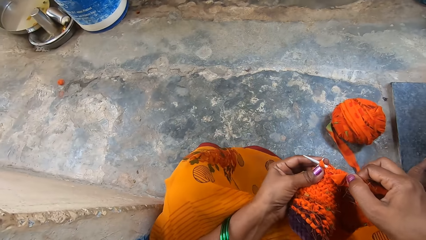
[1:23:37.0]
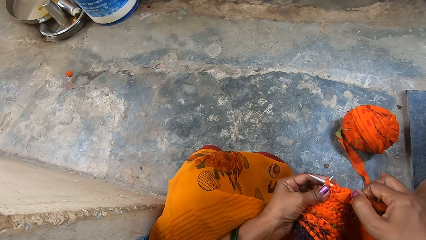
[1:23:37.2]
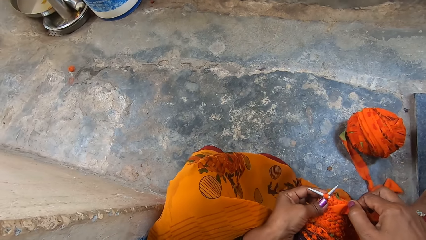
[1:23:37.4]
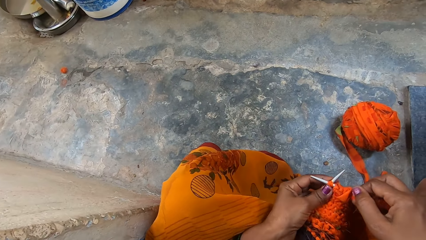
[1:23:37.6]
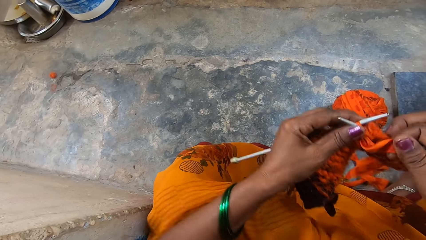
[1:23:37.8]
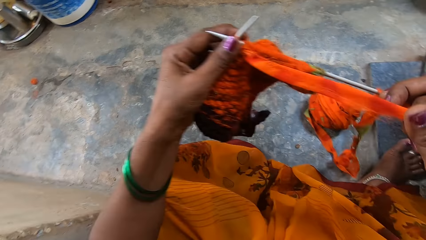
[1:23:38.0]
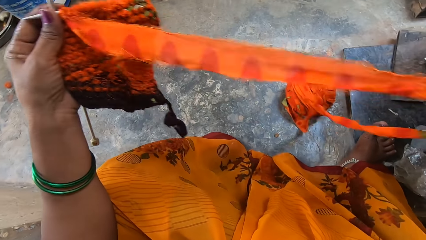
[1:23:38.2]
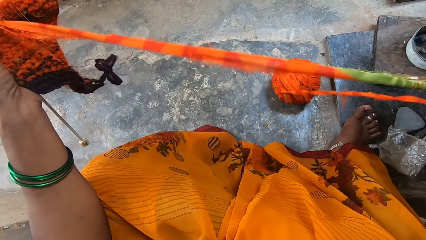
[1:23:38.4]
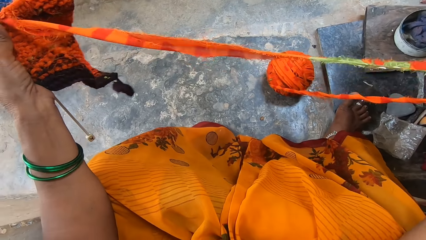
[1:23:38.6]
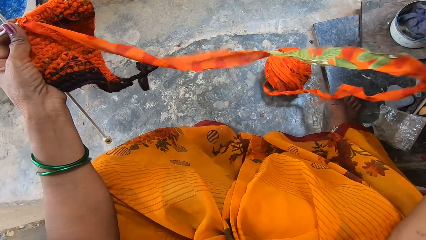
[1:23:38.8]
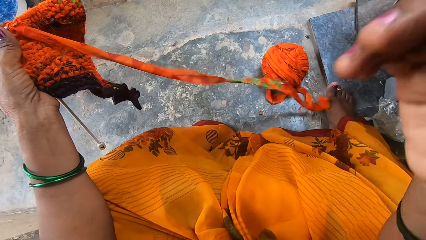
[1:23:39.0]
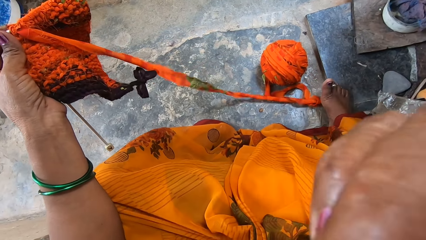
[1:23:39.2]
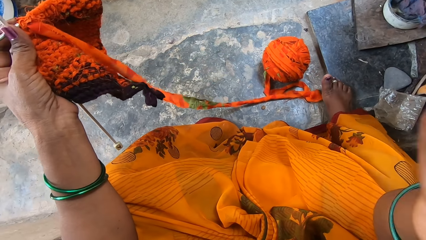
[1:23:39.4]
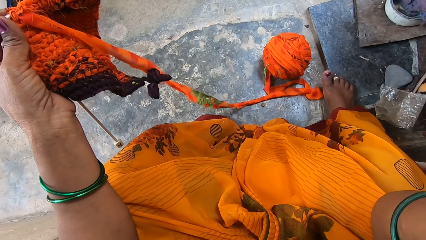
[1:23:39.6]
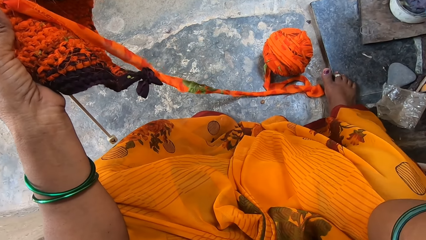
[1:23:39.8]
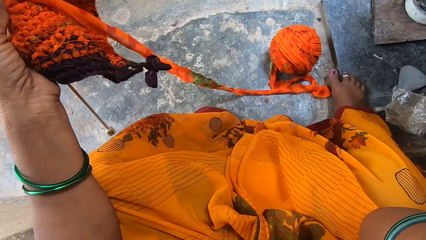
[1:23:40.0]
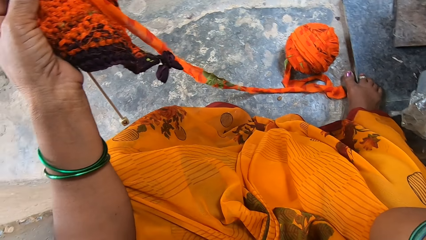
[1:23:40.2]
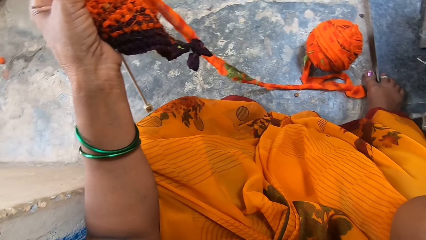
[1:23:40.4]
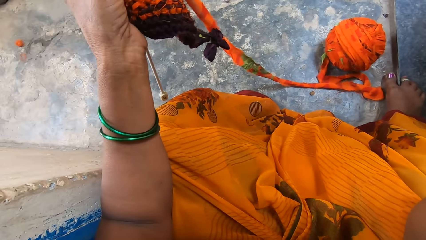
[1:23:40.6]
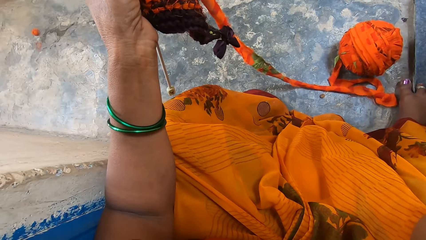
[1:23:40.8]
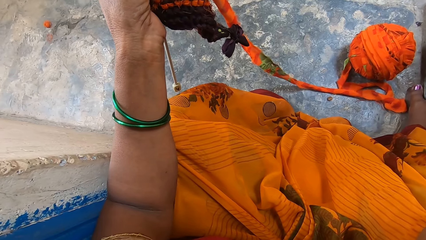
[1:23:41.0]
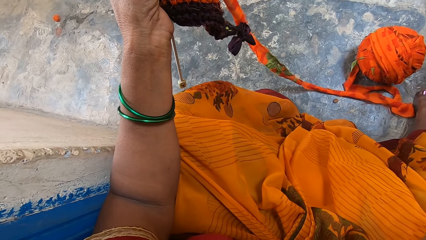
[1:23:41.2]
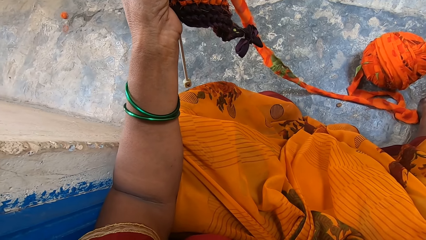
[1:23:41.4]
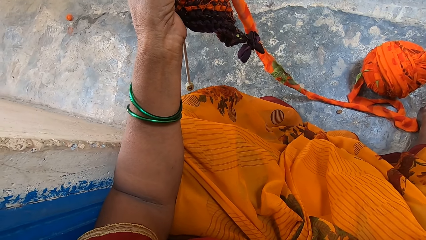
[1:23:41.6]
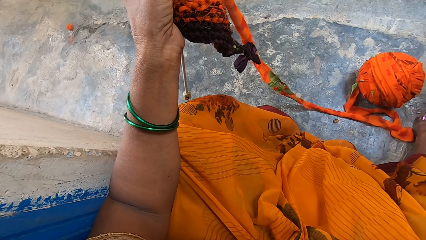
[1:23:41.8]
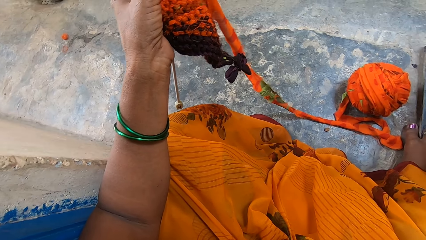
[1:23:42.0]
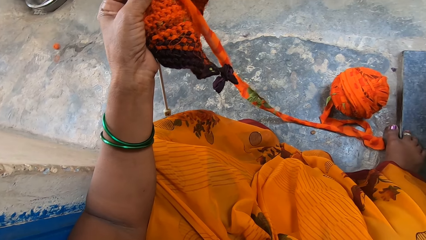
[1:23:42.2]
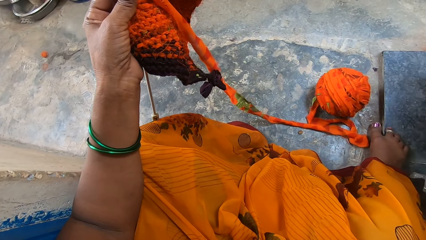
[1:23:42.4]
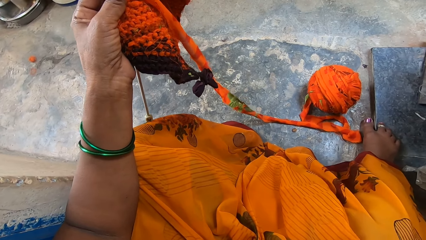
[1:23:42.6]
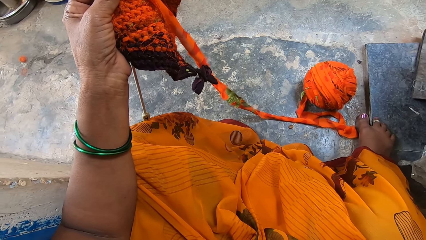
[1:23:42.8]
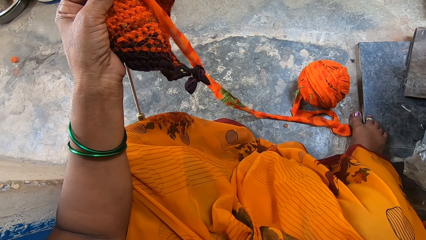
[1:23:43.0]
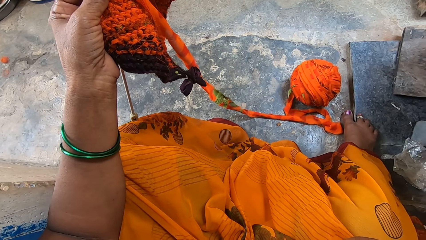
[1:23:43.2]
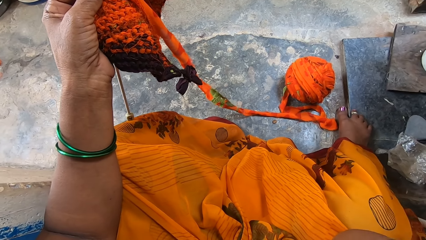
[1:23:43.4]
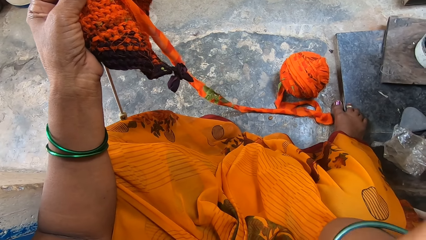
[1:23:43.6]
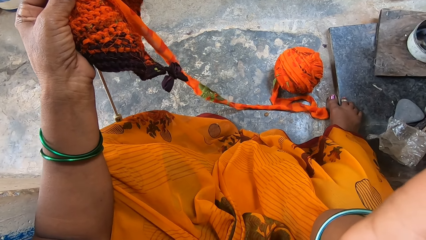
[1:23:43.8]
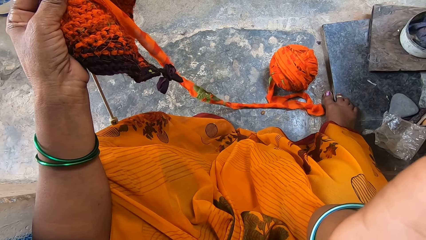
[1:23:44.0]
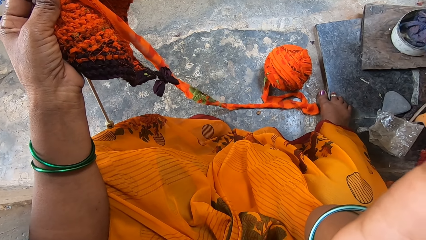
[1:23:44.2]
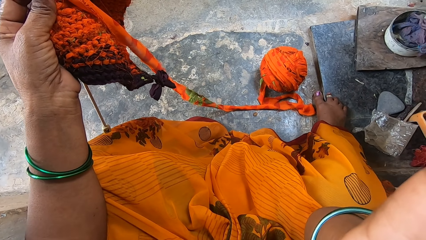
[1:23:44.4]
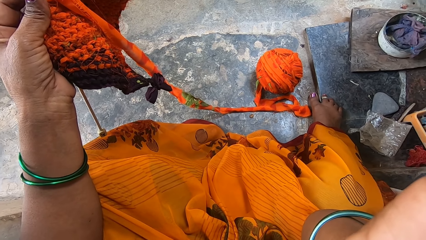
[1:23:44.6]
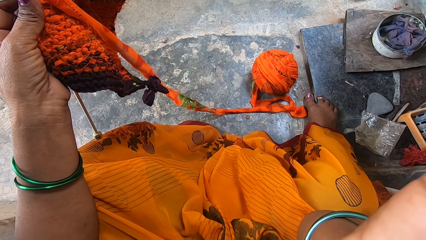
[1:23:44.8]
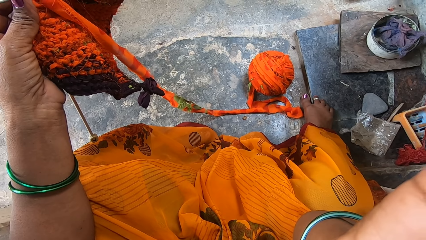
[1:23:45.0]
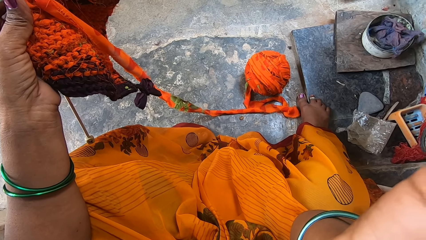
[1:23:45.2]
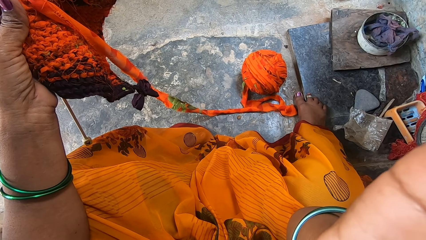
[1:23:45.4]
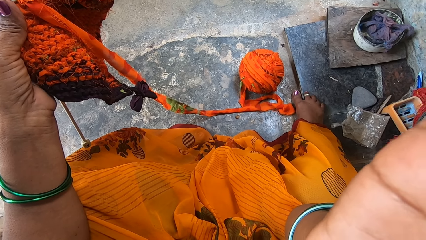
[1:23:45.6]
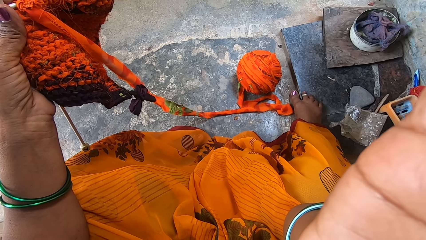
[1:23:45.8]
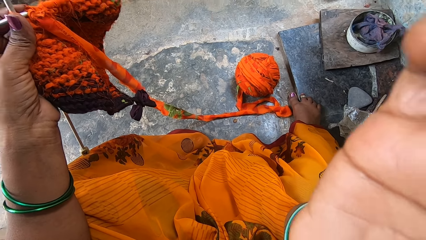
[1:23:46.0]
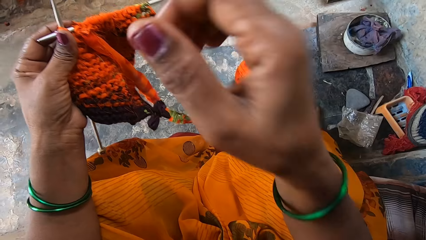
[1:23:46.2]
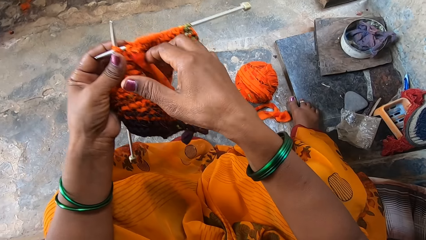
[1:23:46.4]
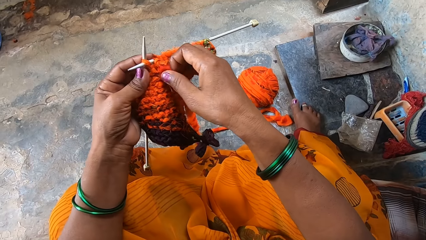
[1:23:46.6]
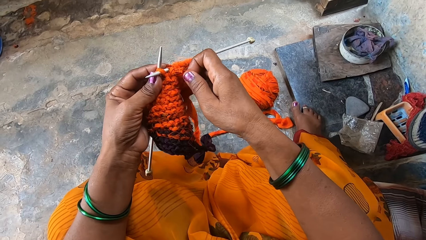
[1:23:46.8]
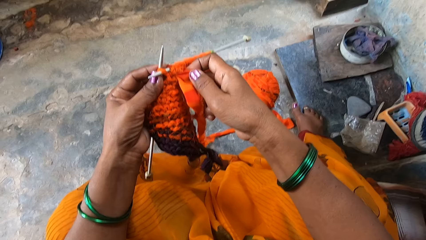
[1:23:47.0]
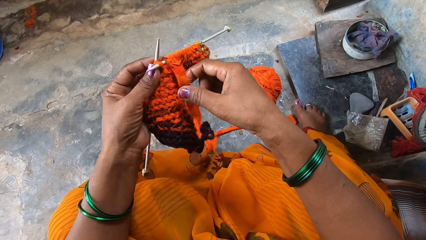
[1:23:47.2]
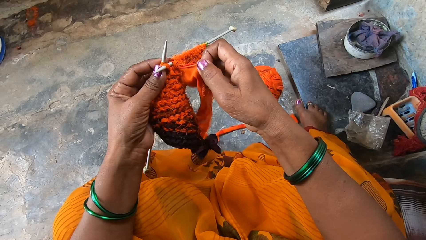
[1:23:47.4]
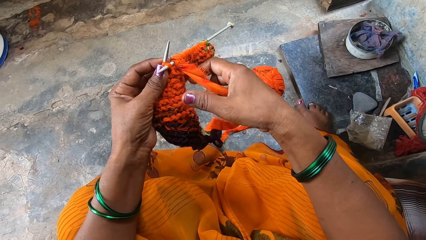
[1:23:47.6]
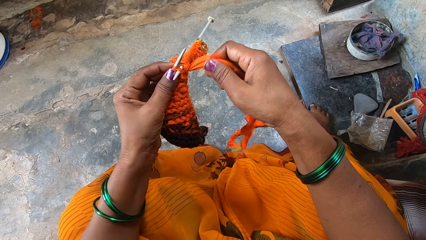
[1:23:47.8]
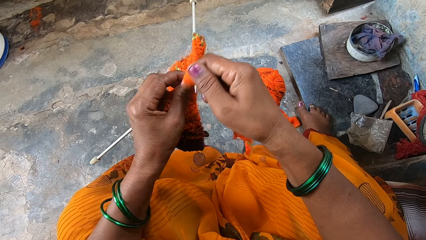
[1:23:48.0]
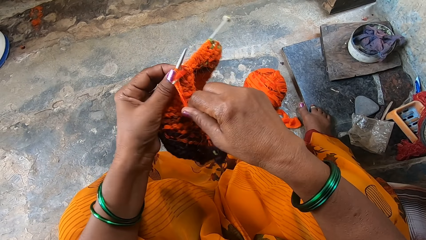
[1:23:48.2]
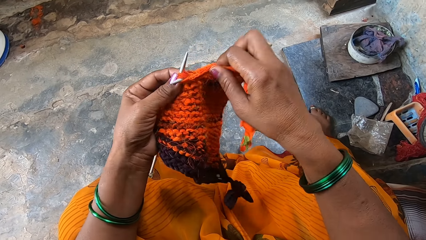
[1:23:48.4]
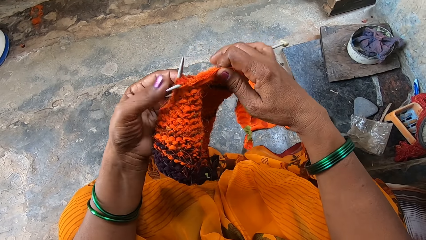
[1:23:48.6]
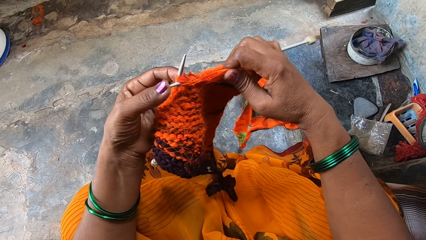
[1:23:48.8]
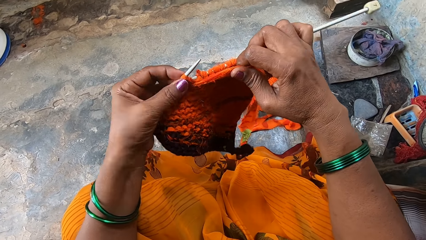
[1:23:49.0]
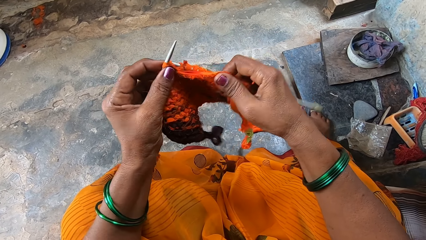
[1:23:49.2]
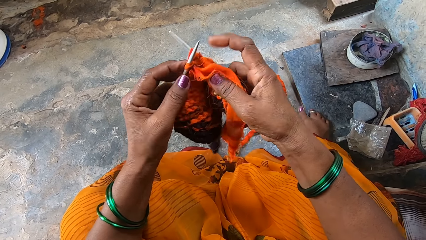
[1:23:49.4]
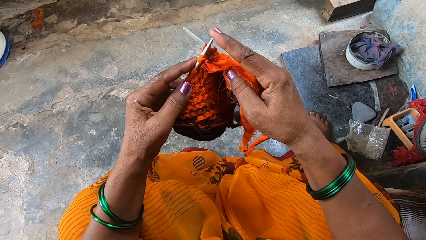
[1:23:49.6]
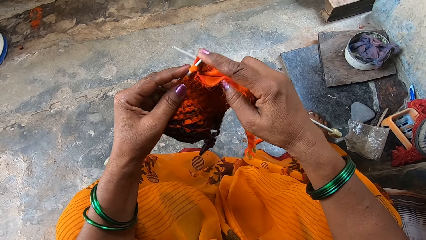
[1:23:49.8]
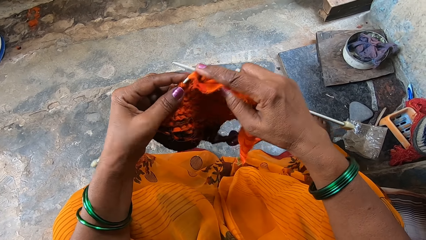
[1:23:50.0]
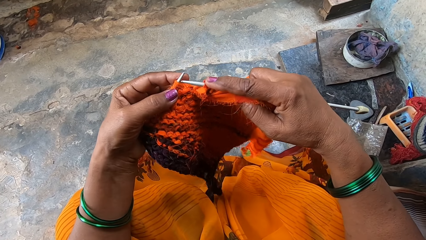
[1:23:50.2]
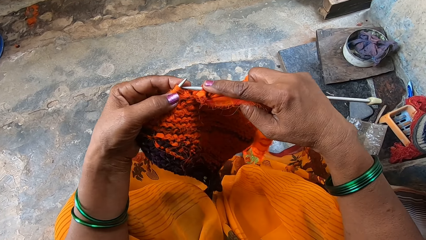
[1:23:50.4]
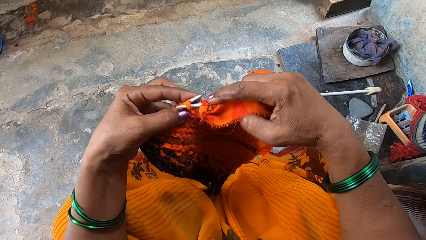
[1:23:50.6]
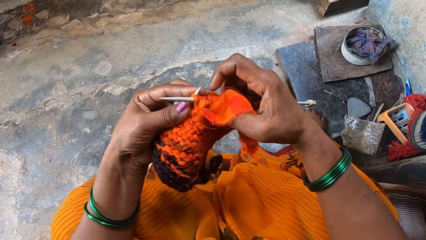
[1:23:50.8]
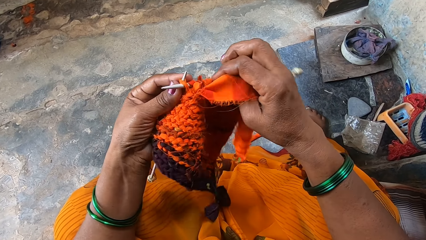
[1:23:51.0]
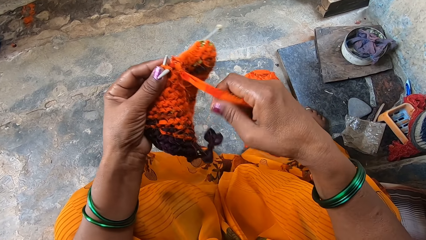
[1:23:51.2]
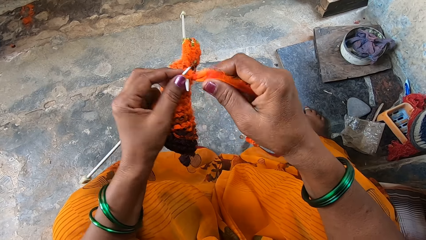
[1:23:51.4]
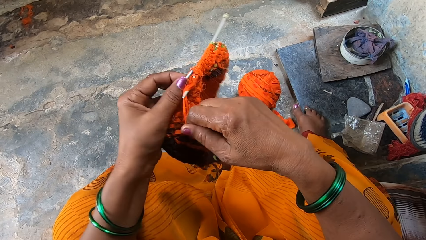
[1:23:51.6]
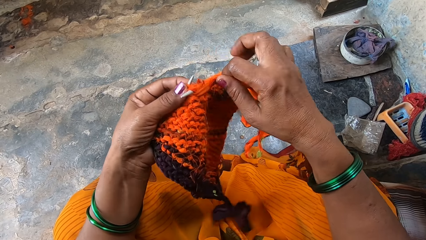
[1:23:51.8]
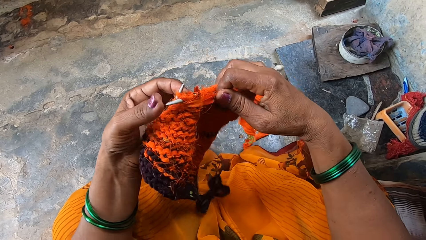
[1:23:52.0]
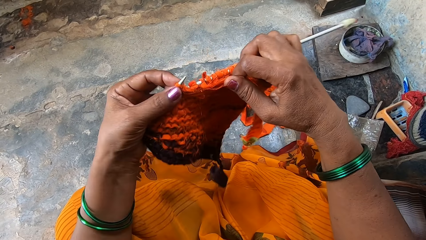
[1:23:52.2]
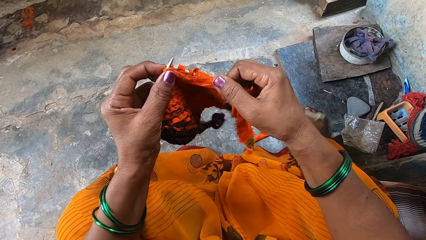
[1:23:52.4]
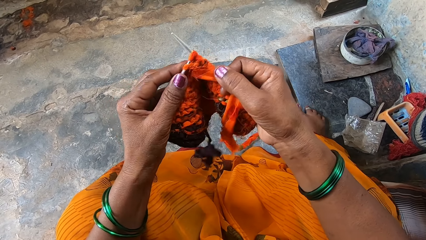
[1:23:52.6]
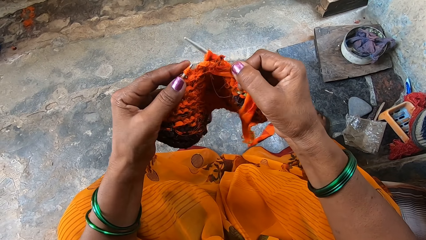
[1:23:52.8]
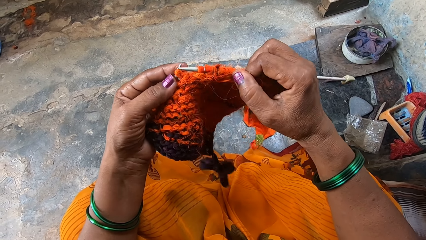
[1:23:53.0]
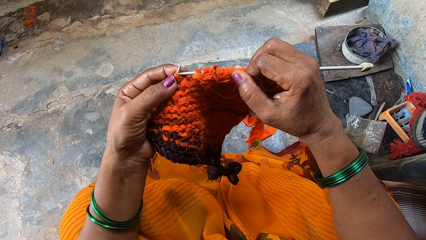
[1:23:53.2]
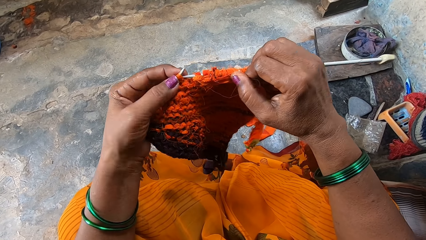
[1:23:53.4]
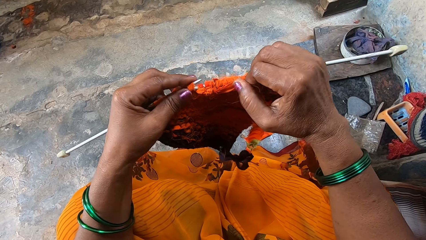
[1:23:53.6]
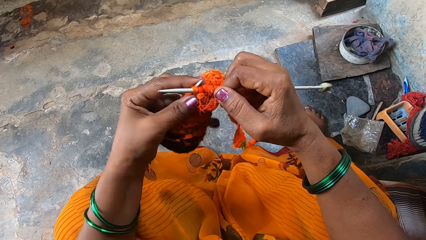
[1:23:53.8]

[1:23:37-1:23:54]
The camera wearer pulls the yarn. She raises her right hand. She adjusts the camera. She knits a garment using two needles.
